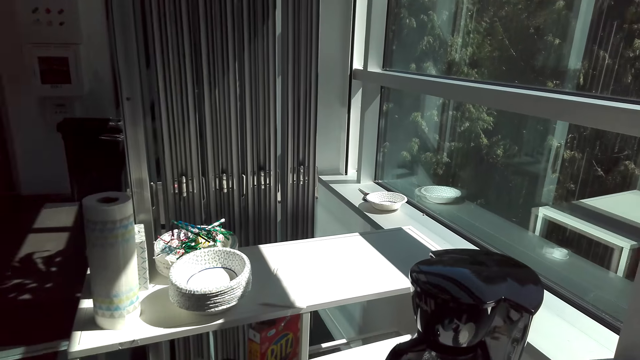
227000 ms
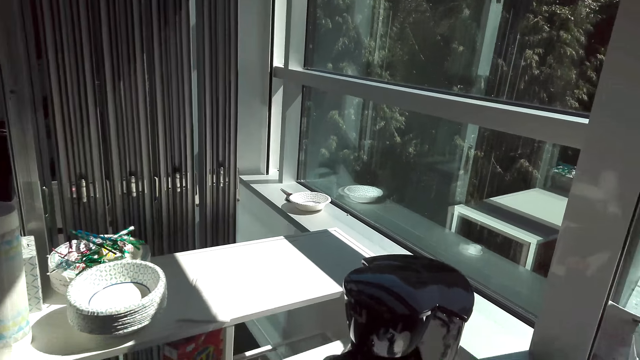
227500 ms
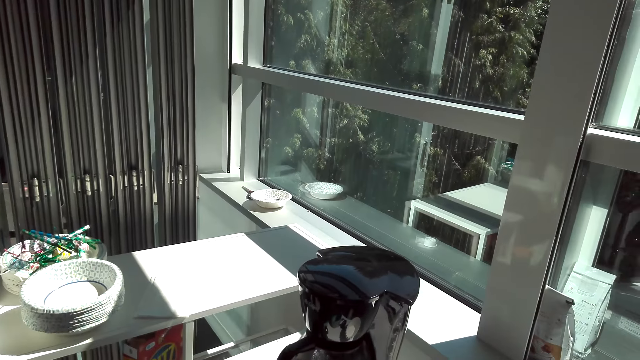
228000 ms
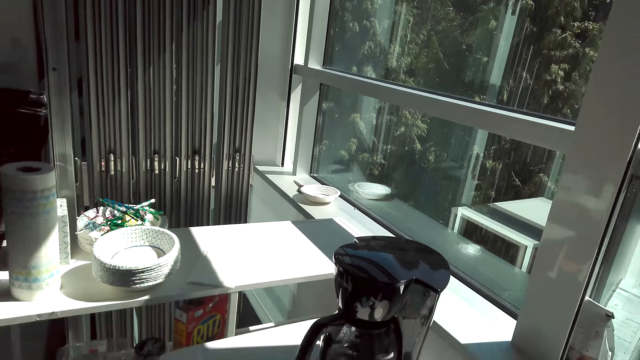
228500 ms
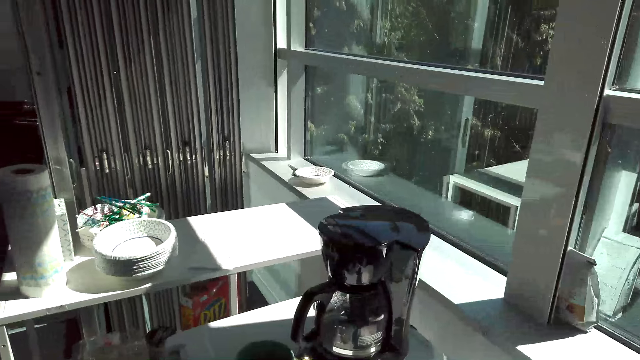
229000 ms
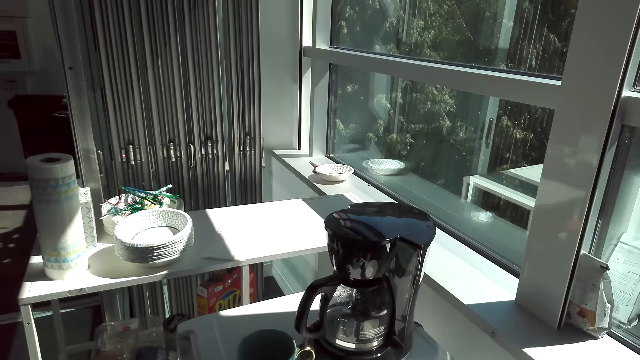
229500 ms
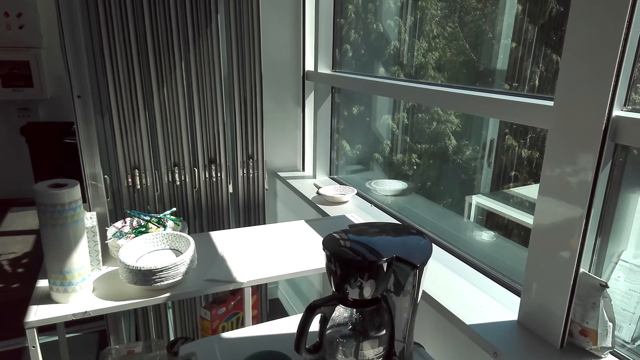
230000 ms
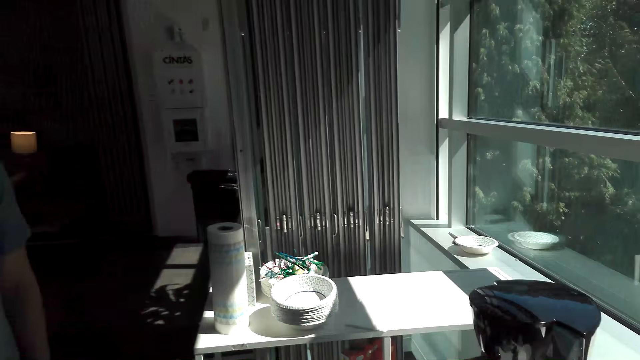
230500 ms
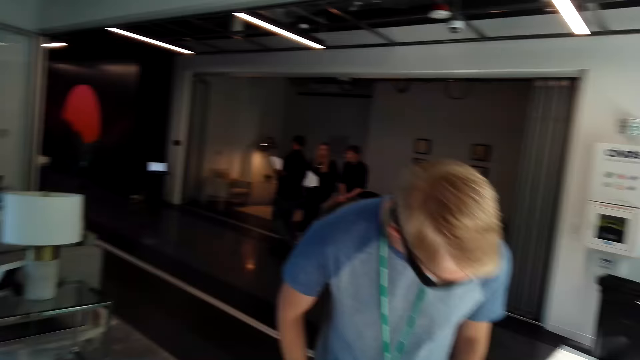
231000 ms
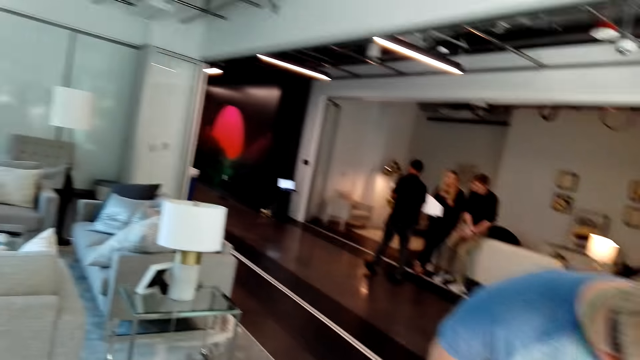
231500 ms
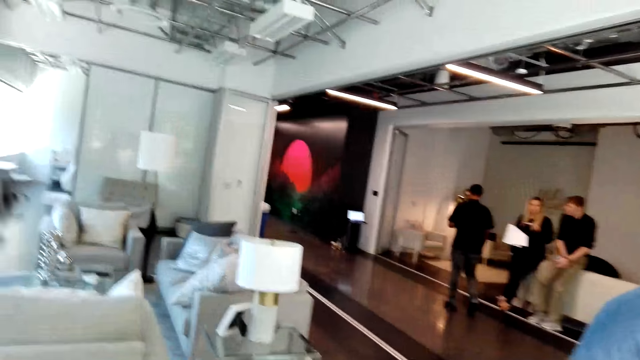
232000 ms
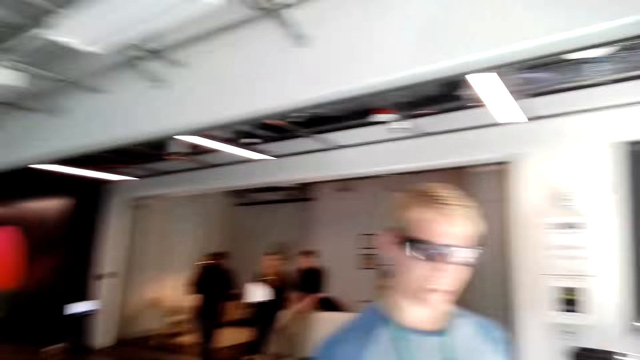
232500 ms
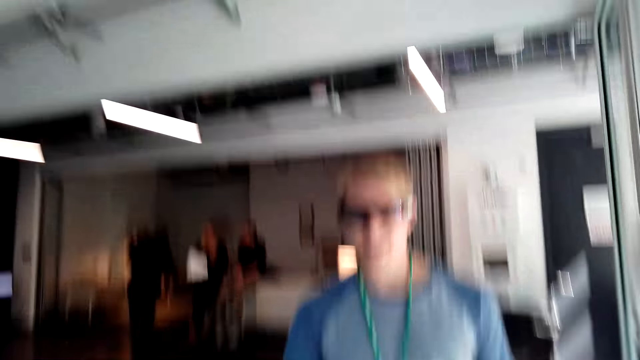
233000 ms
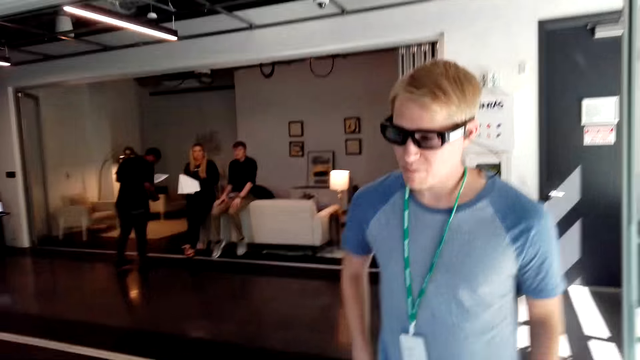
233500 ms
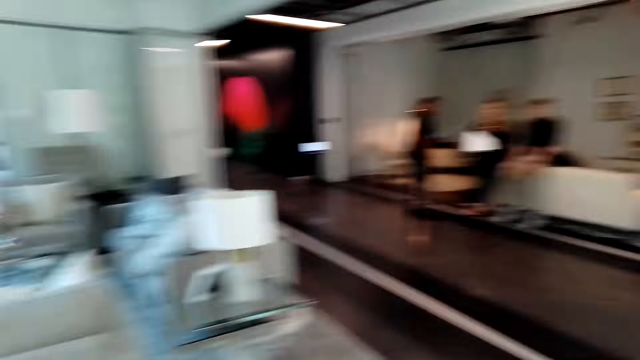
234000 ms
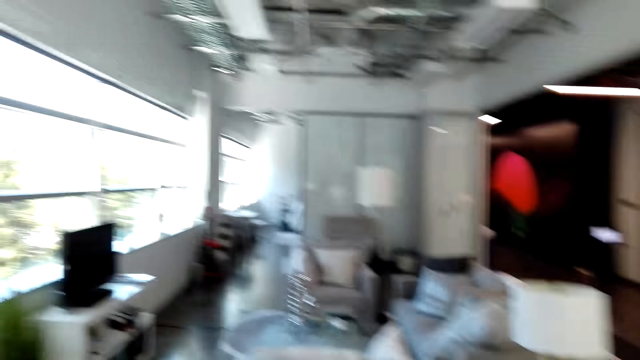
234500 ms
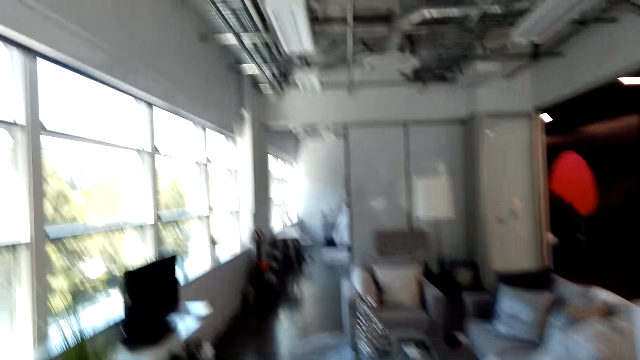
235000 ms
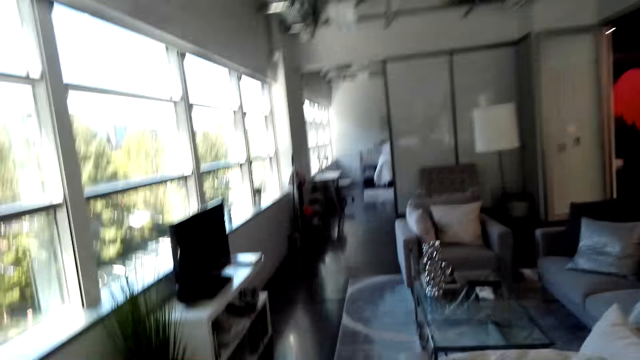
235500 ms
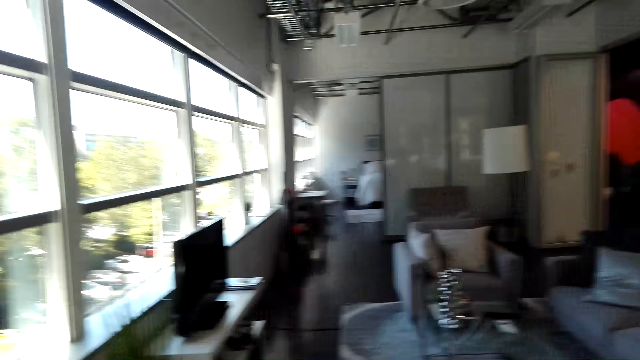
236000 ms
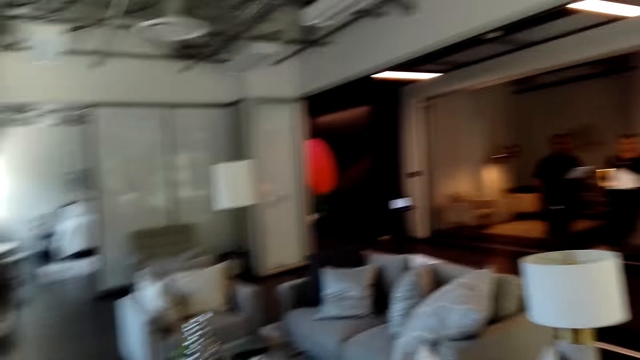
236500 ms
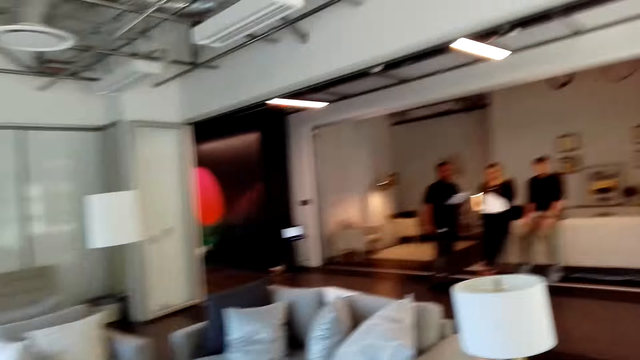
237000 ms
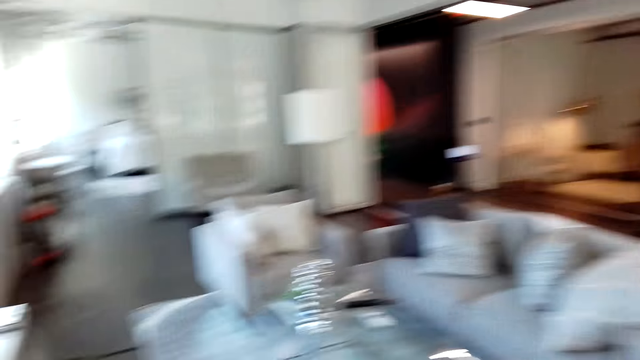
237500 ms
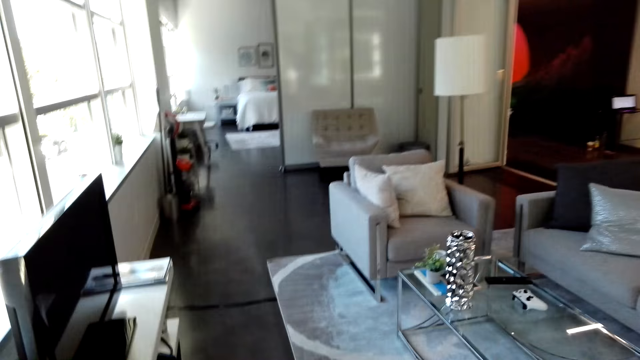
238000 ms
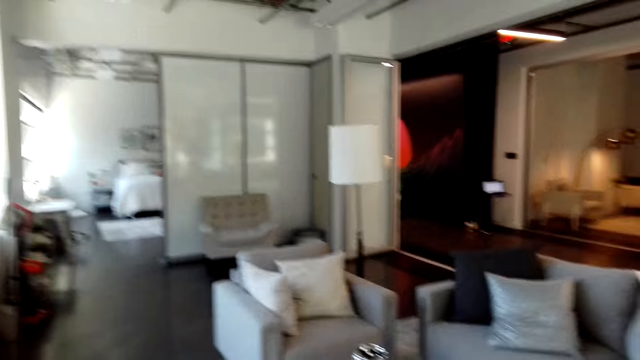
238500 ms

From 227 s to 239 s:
The camera wearer looks at the coffee maker. They look at someone. They look around the room.

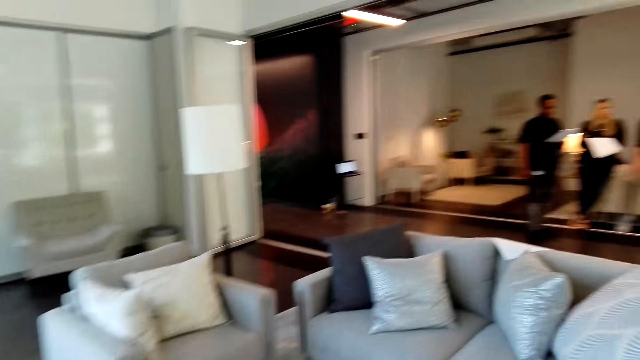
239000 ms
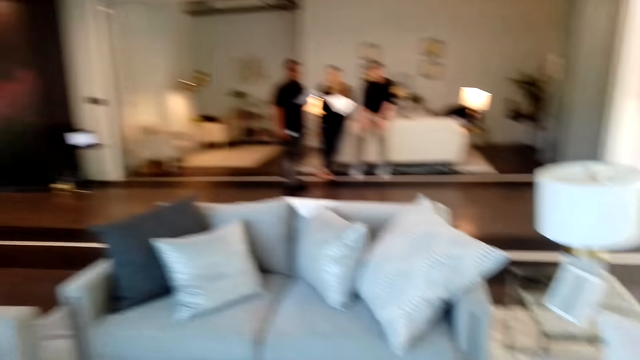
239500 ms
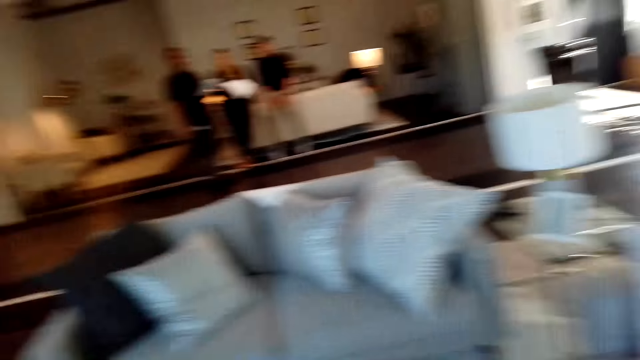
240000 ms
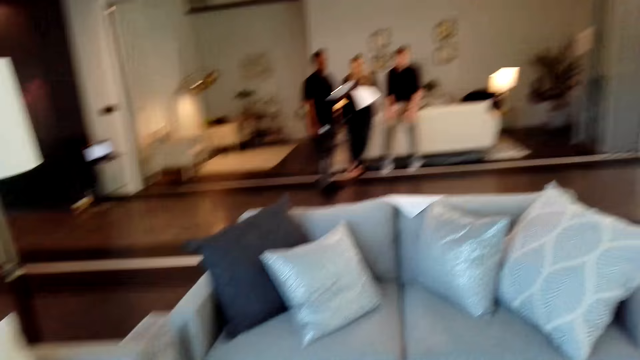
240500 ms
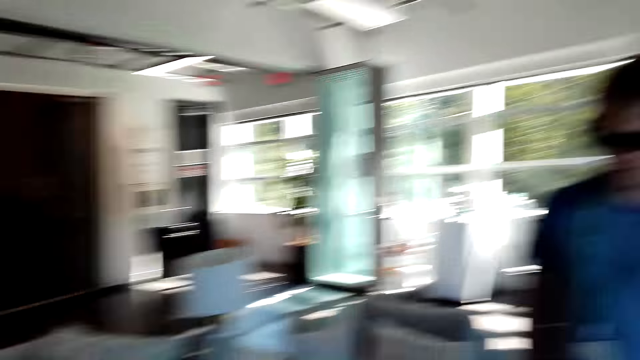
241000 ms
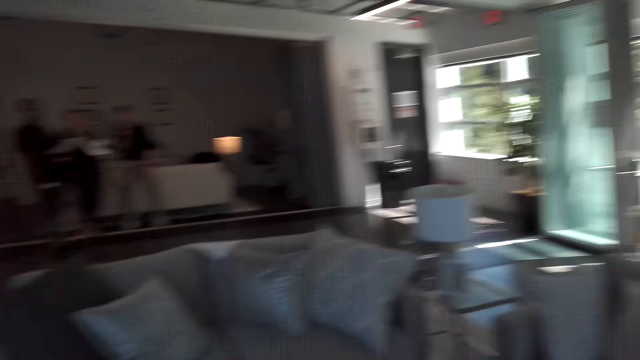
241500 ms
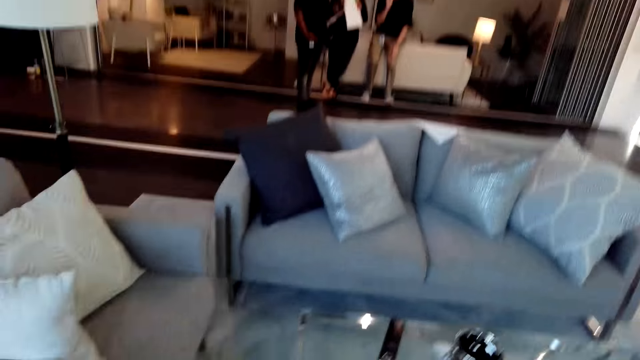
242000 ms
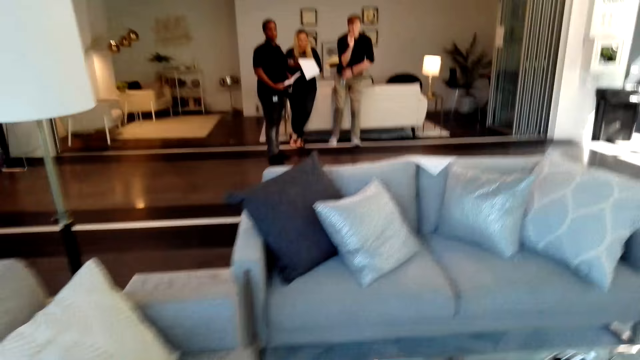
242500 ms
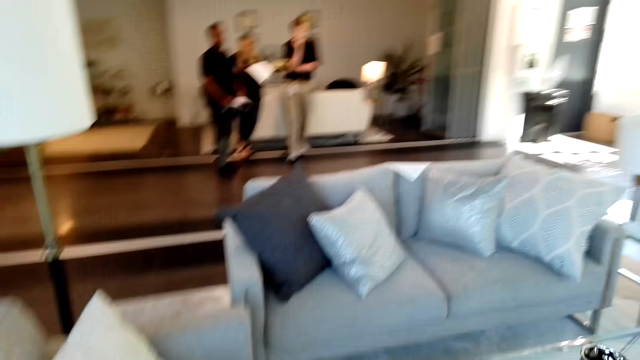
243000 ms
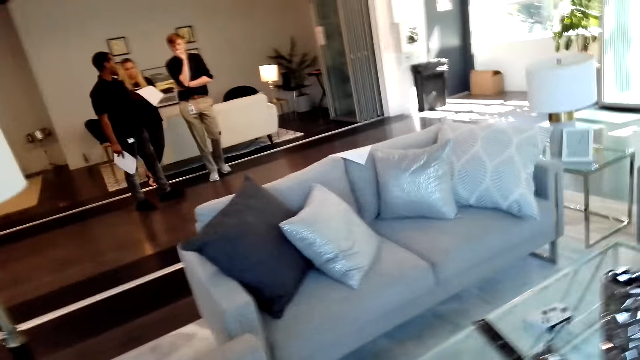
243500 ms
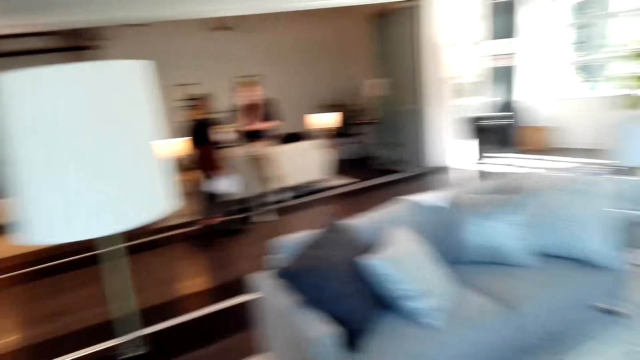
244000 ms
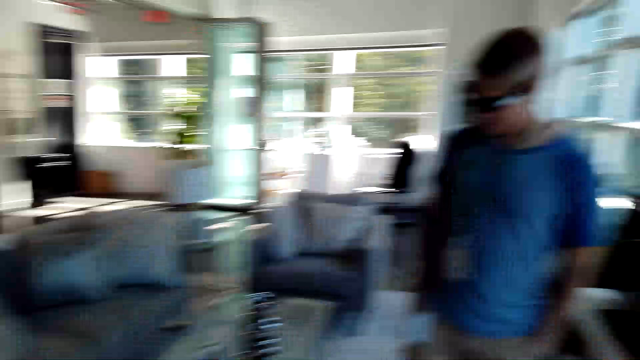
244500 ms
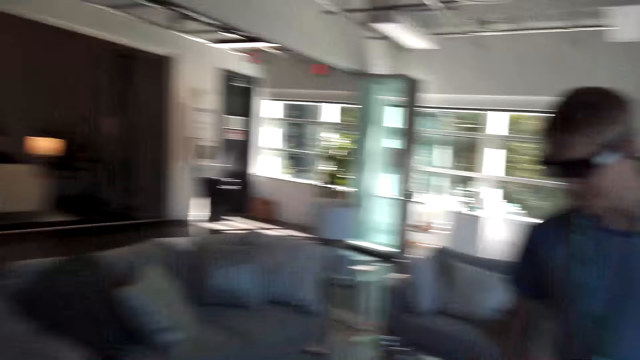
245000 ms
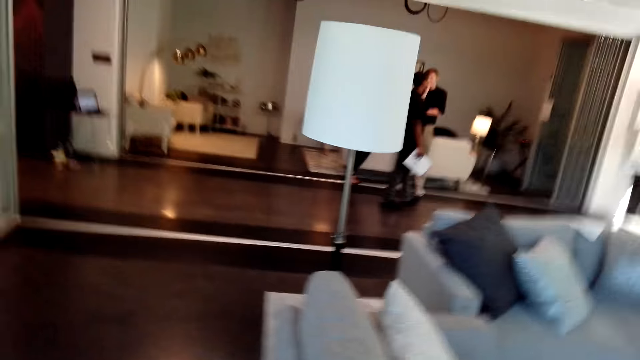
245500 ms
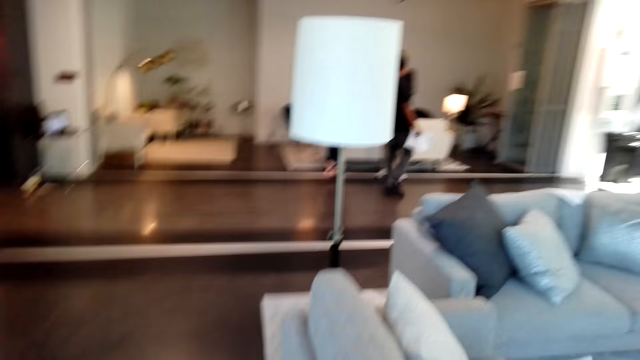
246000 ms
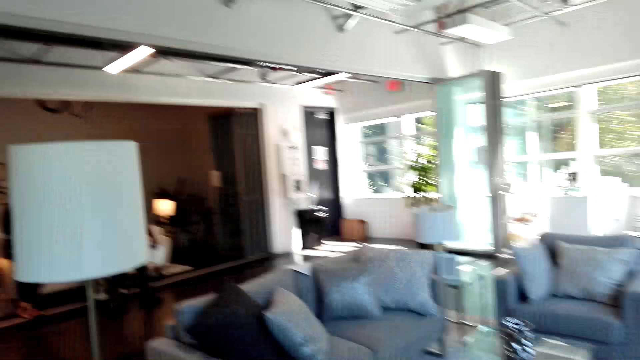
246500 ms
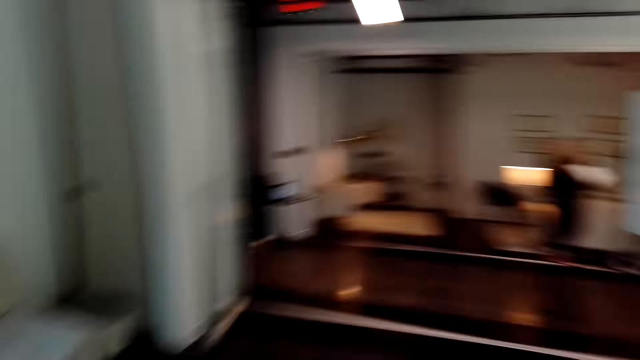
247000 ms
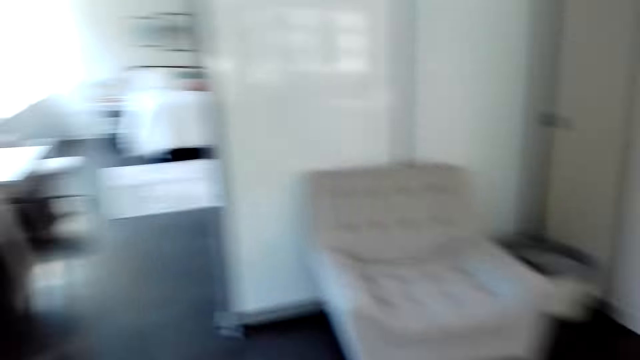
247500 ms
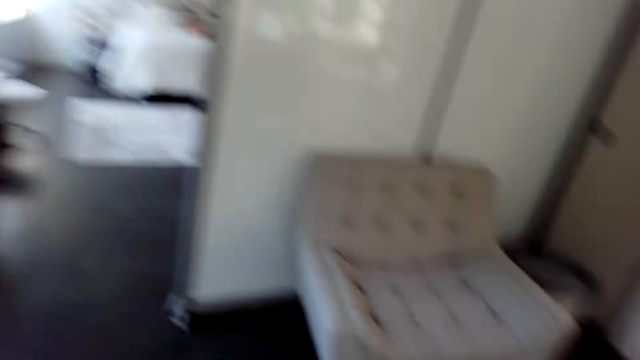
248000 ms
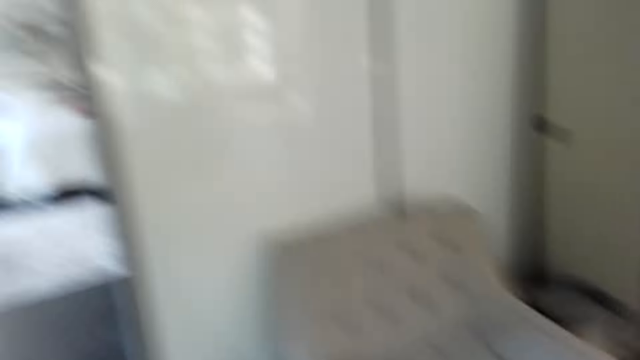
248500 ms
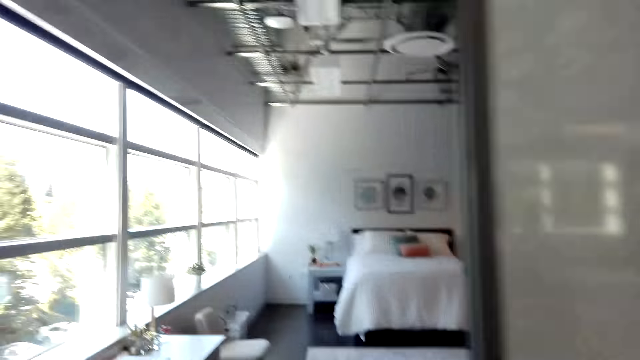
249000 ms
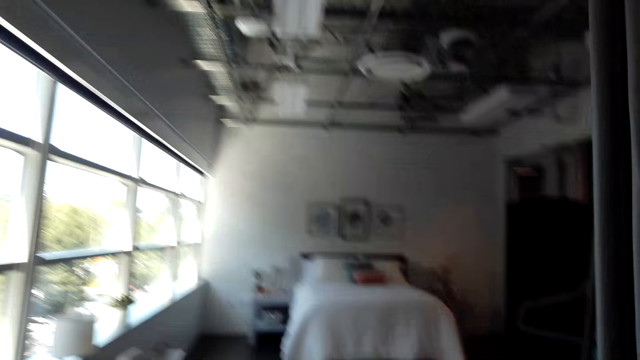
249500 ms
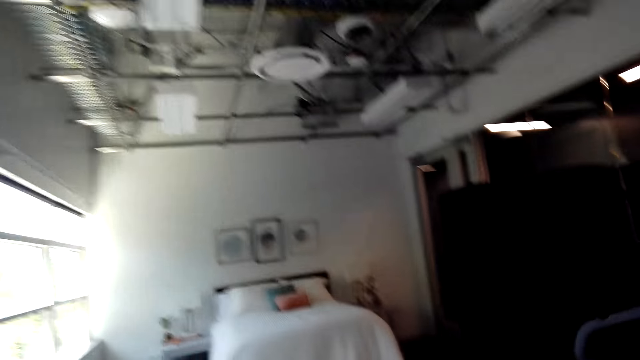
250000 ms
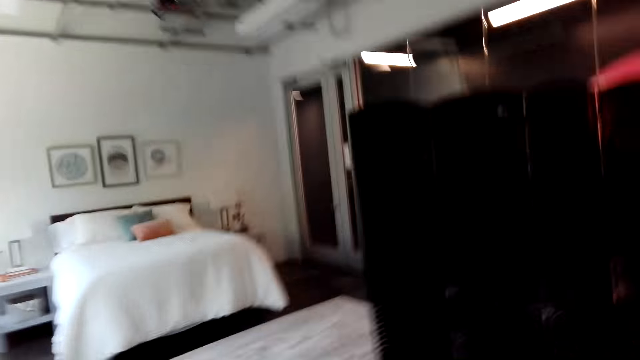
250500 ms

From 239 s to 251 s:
The camera wearer walks around the house.
